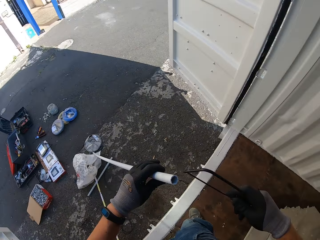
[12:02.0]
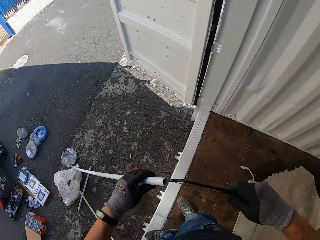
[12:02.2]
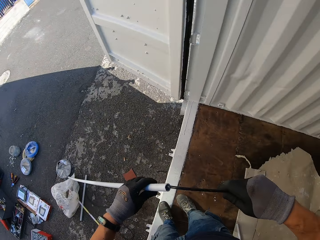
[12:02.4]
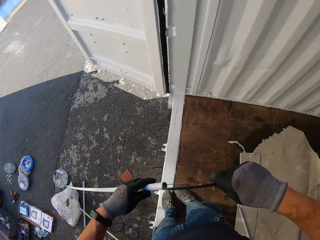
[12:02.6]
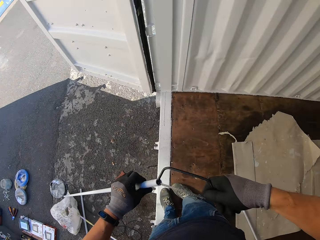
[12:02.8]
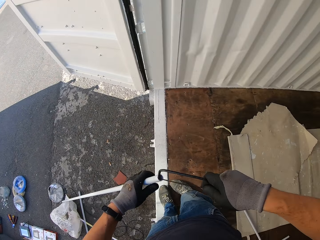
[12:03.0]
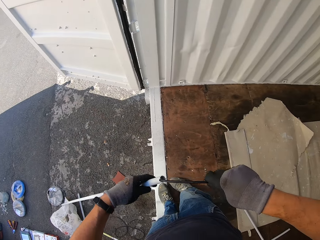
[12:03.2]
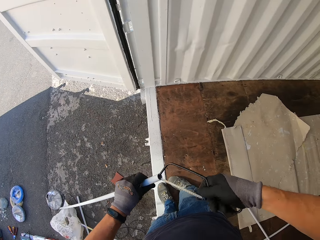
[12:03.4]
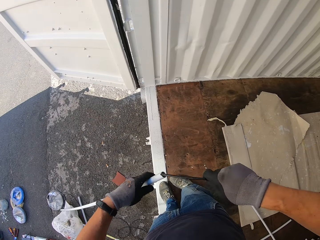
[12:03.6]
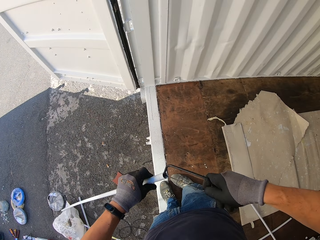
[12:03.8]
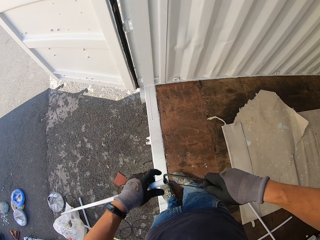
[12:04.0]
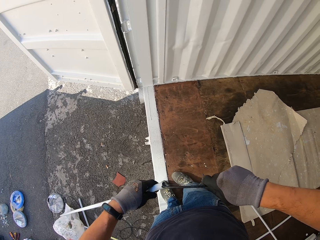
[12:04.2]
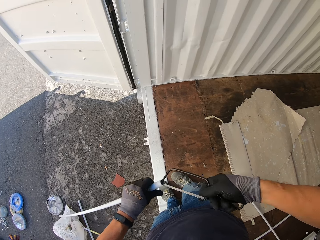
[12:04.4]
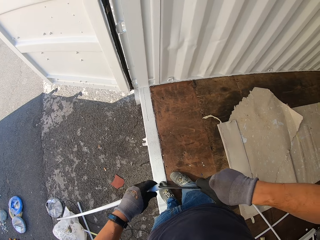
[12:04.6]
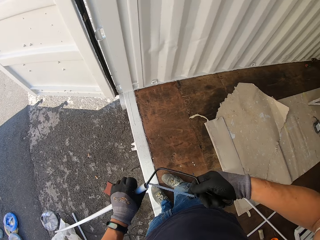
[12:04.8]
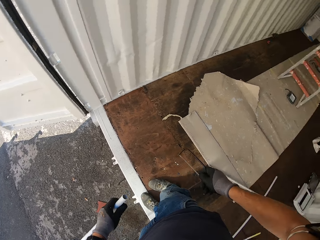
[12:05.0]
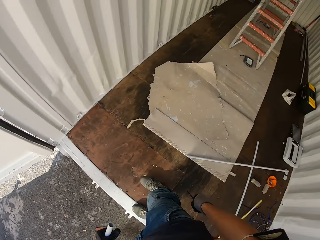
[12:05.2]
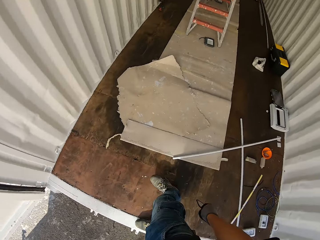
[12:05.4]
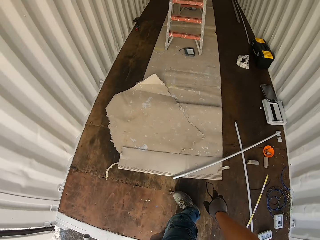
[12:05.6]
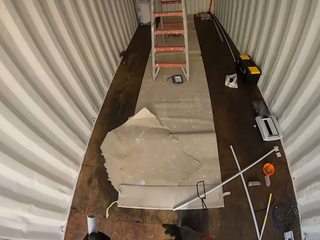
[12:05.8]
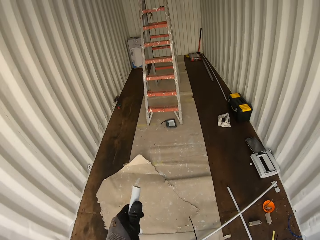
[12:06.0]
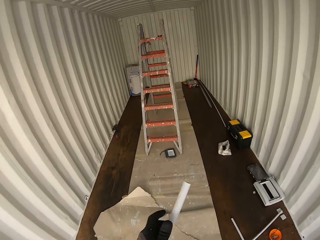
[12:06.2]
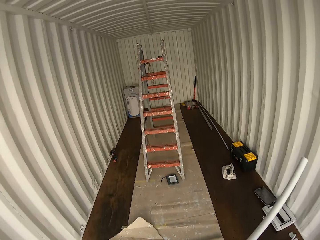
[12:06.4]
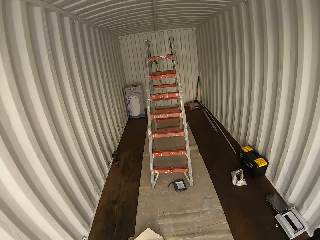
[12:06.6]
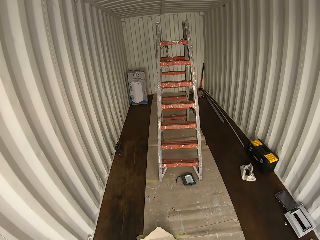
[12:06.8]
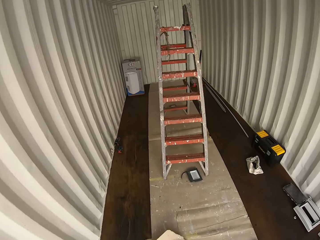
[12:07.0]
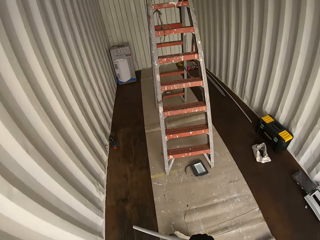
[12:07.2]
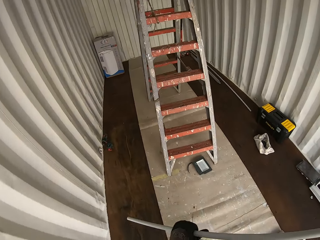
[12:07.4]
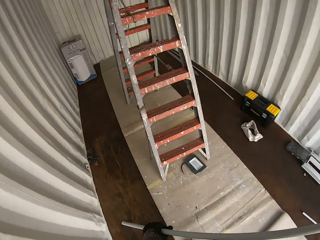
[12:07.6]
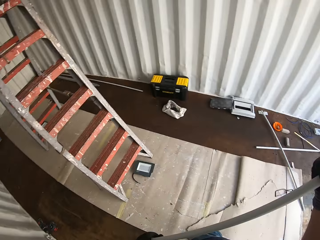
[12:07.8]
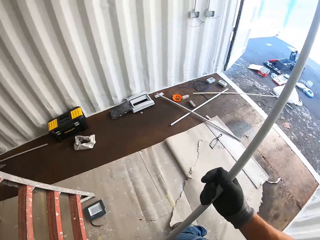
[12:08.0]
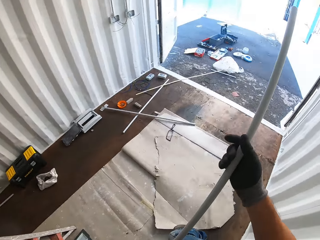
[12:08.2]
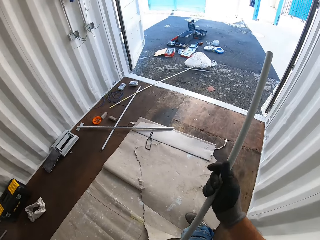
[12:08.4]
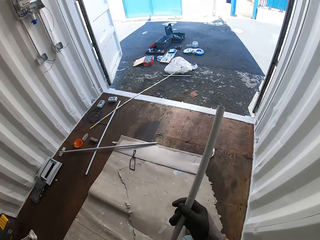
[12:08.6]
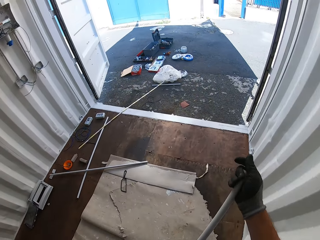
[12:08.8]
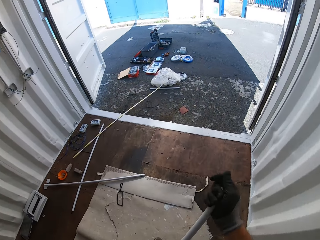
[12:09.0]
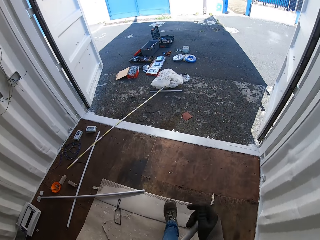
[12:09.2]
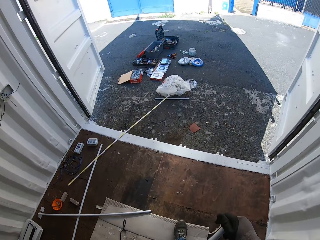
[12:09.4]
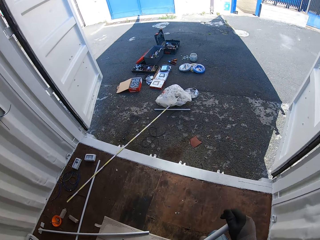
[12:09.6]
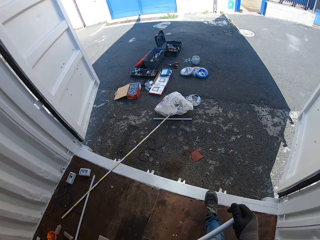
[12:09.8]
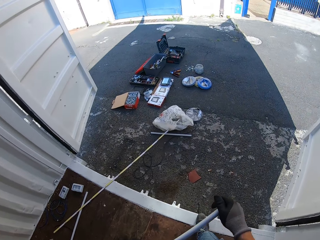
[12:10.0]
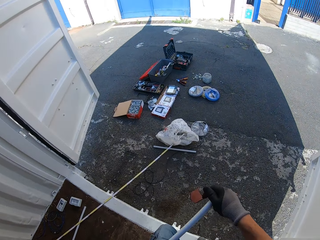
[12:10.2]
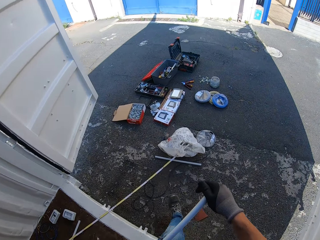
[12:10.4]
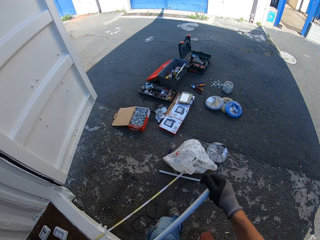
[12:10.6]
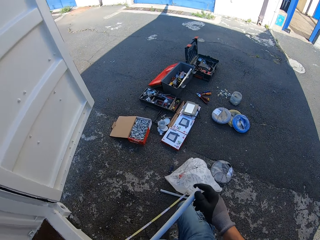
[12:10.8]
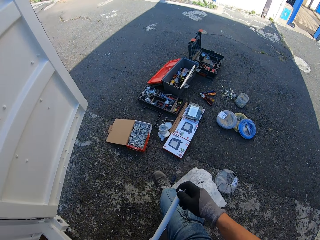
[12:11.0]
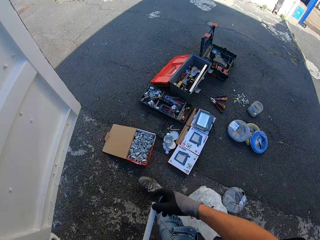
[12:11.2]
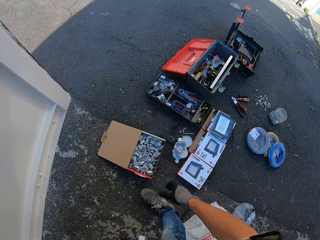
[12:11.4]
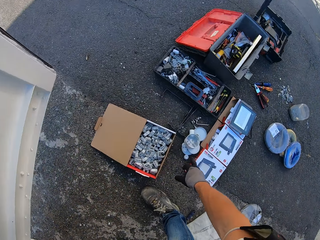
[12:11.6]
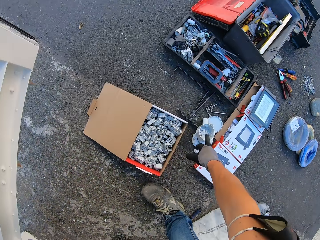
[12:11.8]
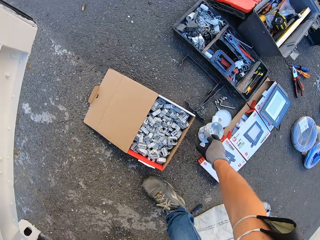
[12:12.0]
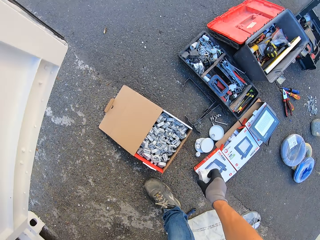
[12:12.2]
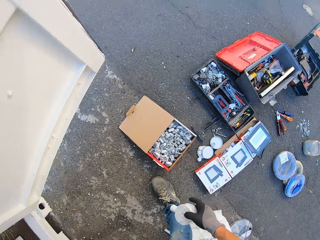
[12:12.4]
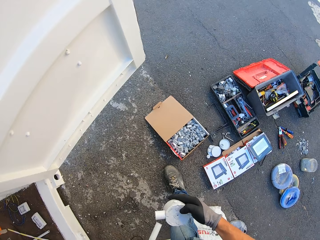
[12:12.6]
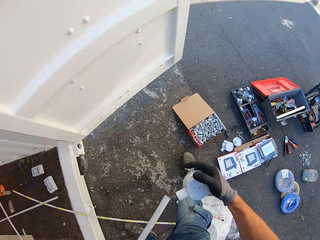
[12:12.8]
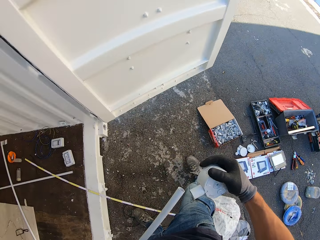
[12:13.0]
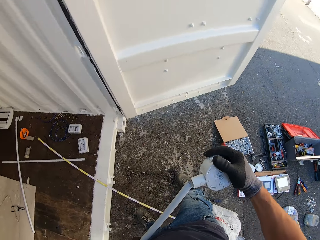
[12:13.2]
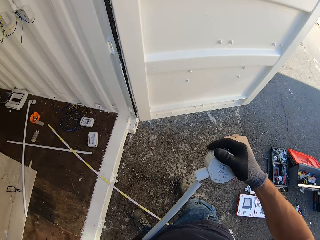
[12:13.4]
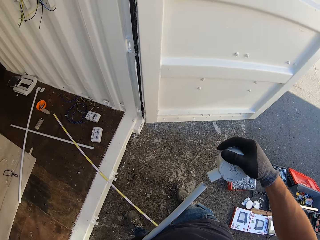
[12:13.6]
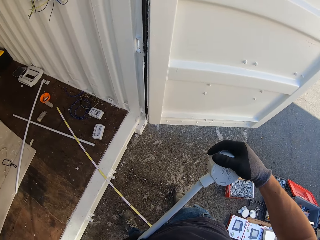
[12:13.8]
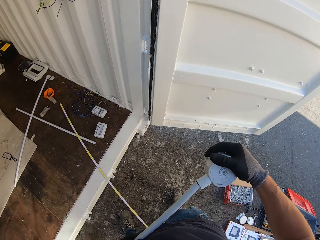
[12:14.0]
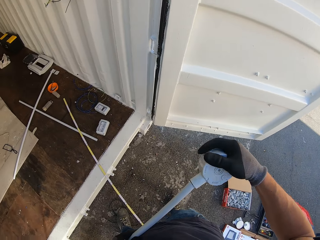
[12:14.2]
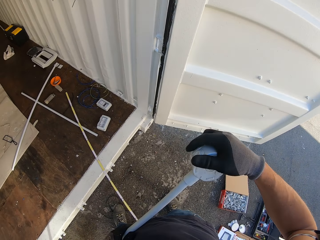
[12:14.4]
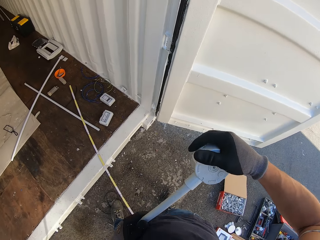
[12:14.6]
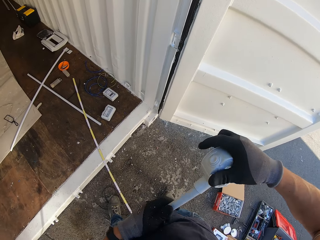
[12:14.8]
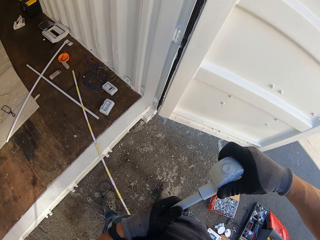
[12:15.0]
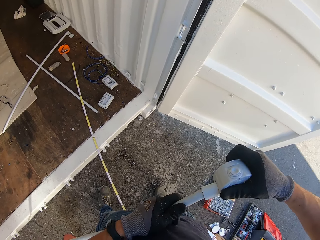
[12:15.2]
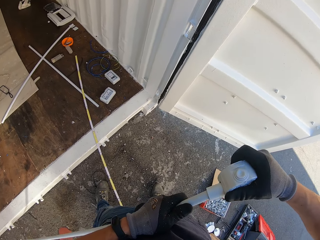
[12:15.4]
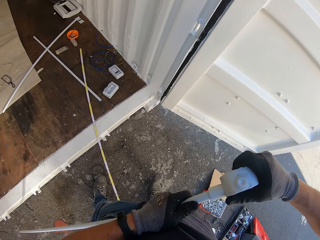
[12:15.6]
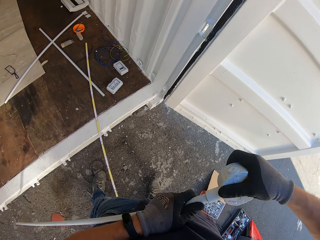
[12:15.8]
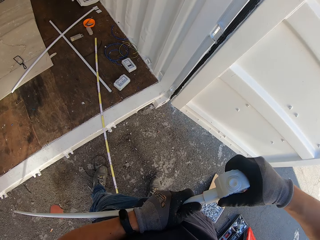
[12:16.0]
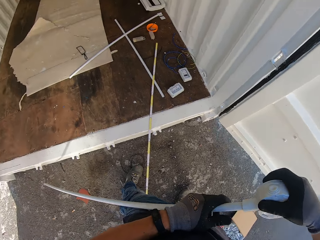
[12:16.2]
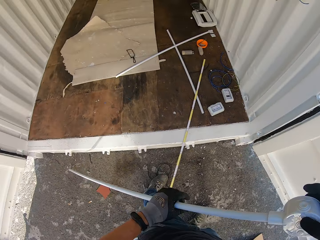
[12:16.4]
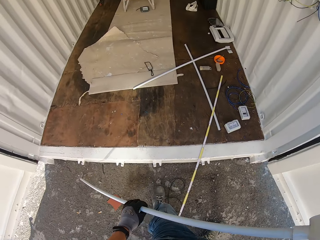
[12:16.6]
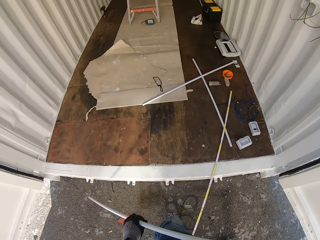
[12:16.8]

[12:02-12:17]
The camera wearer rubs the pipe with the saw. They put the saw on the ground. They walk to the ladder and walk outside the Conex box. They pick up a plastic connector from the ground. They fix the plastic connector in the pipe.

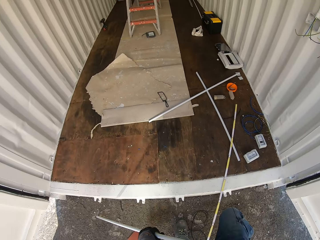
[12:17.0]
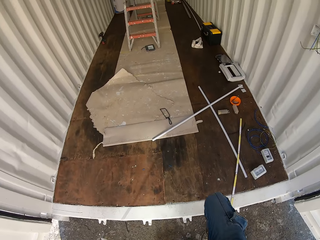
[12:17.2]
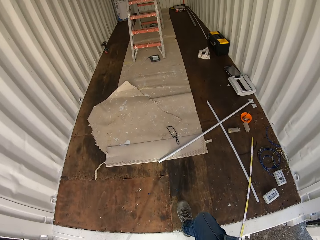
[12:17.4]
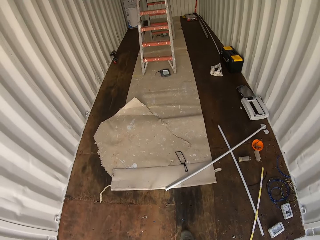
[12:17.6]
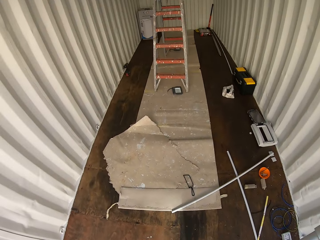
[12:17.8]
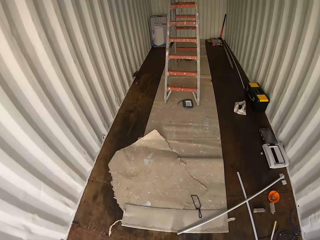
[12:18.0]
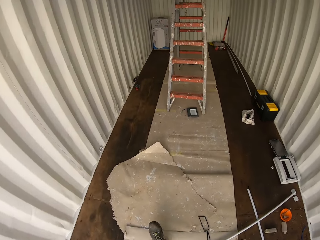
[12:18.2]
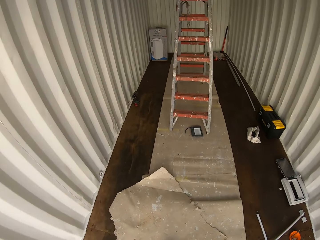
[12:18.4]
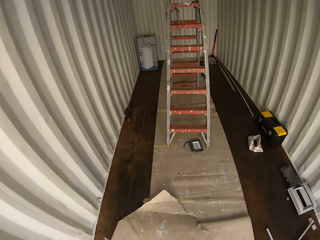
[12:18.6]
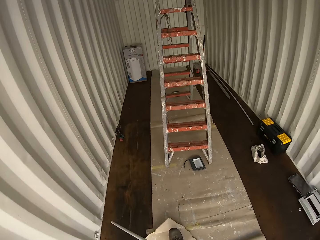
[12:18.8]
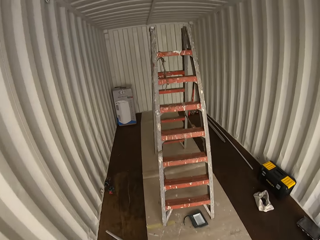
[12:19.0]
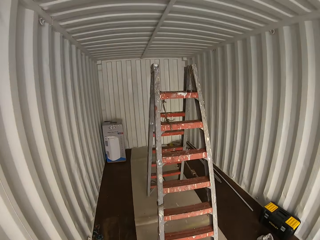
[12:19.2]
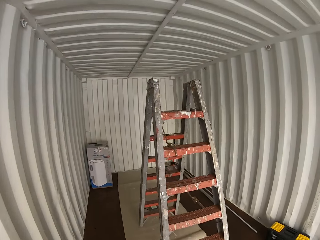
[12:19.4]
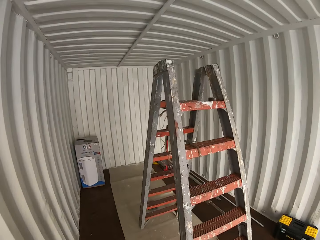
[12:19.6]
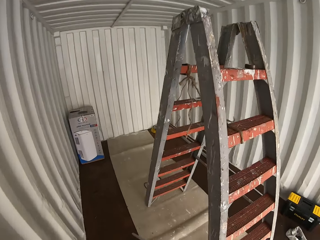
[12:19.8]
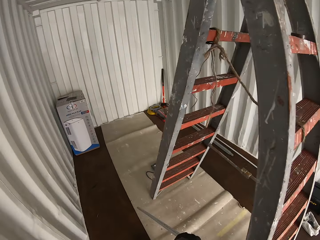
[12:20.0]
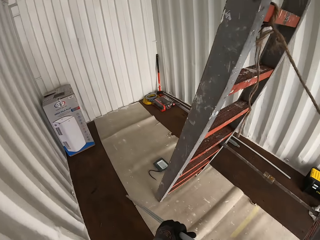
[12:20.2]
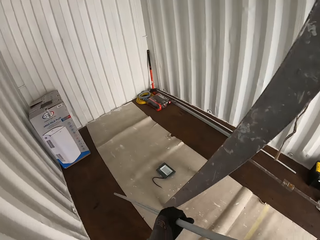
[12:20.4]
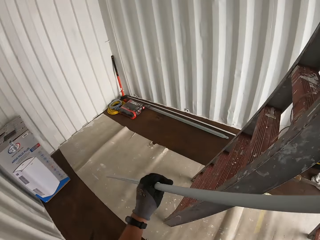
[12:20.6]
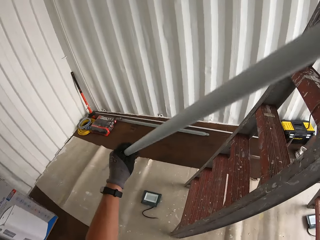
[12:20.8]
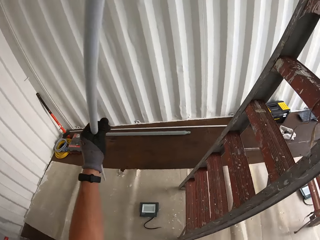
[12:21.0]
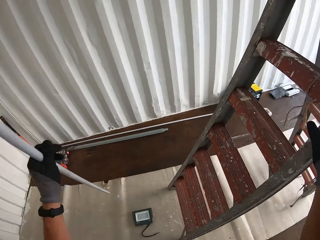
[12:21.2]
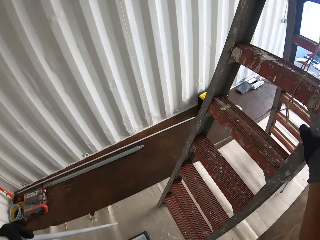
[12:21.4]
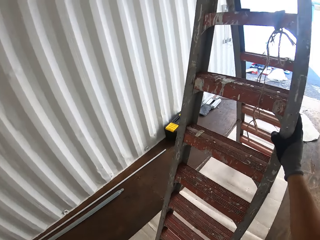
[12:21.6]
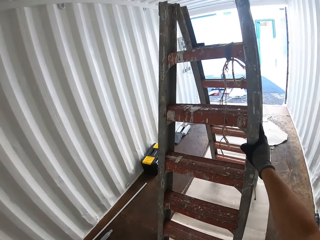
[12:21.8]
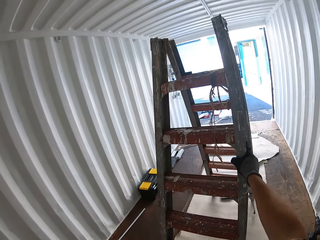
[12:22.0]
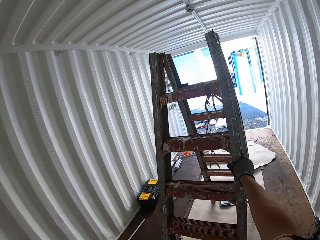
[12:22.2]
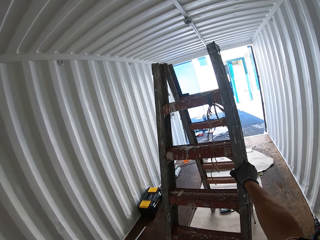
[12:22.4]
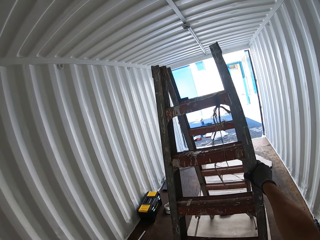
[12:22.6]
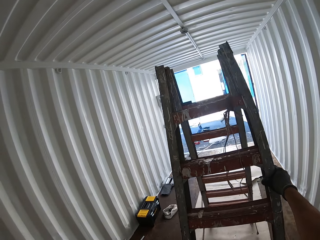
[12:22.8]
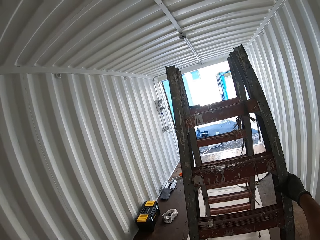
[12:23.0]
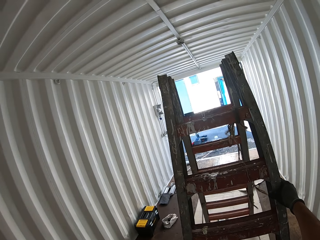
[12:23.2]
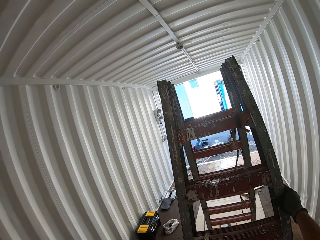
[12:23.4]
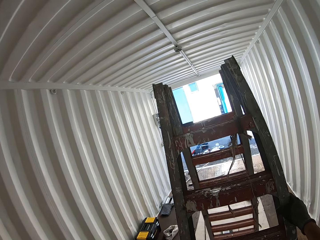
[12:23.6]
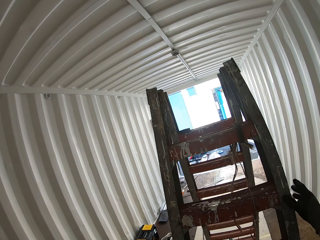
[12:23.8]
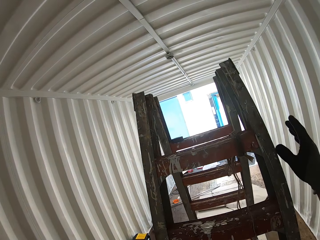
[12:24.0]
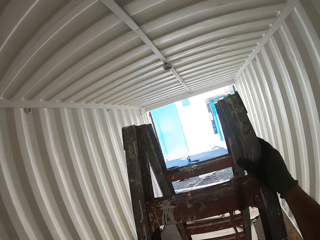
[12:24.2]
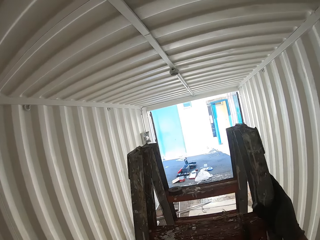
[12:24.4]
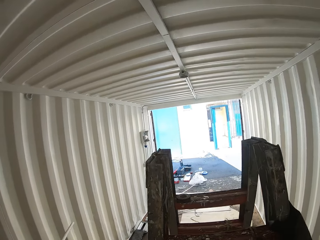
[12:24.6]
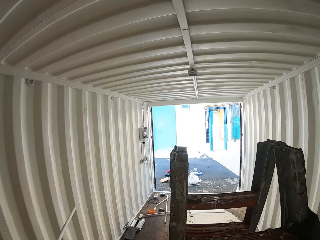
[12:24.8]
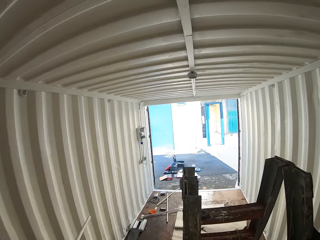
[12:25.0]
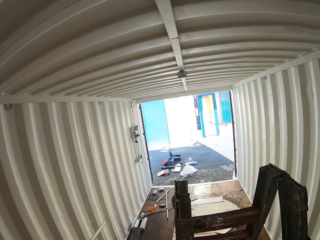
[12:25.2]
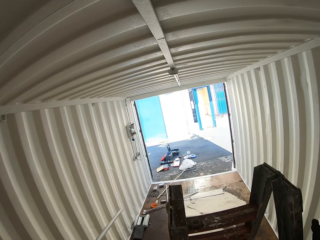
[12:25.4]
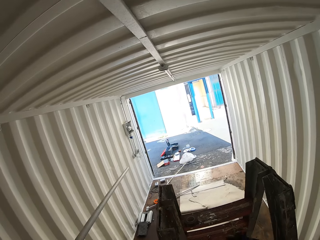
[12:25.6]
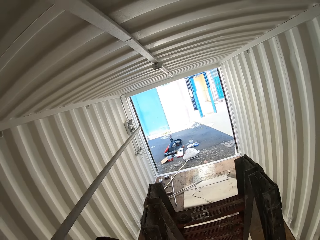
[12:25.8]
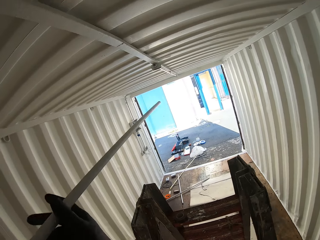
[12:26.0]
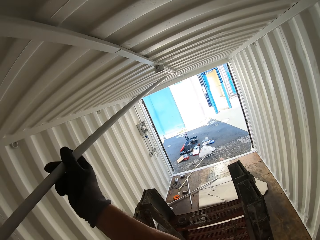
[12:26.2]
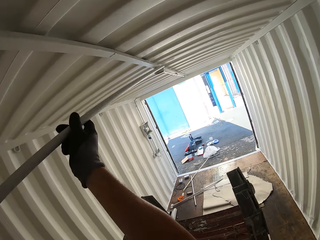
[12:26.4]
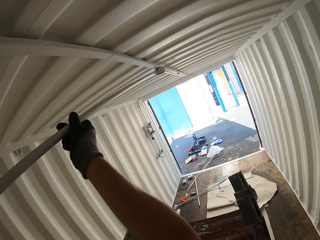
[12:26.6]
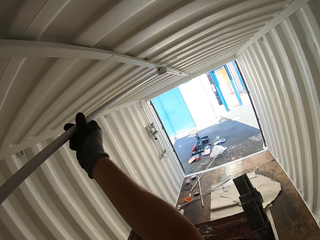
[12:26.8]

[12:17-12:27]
The camera wearer walks around the container. They move the ladder and walk up on the ladder.
